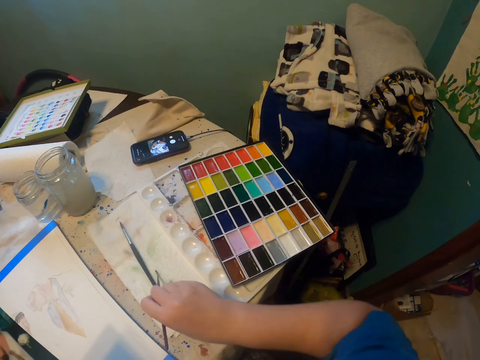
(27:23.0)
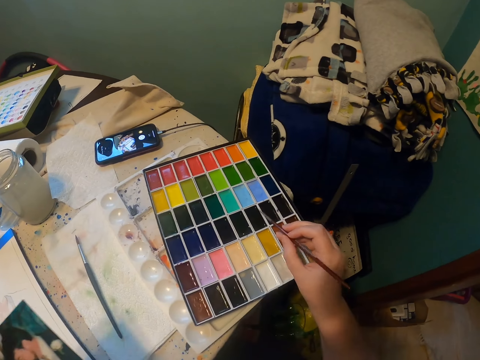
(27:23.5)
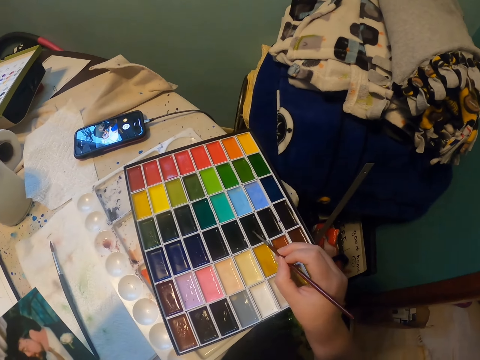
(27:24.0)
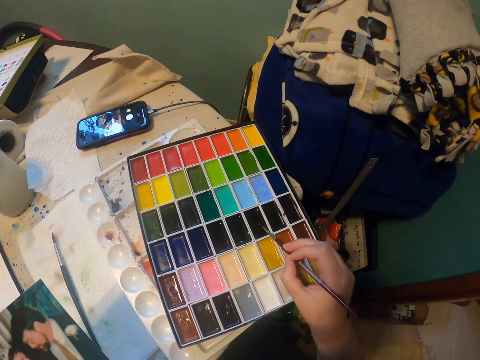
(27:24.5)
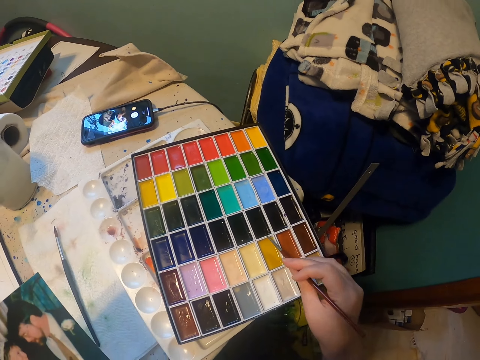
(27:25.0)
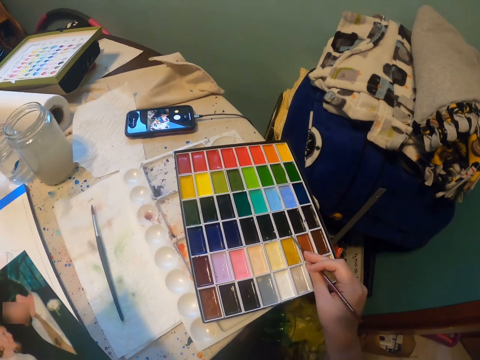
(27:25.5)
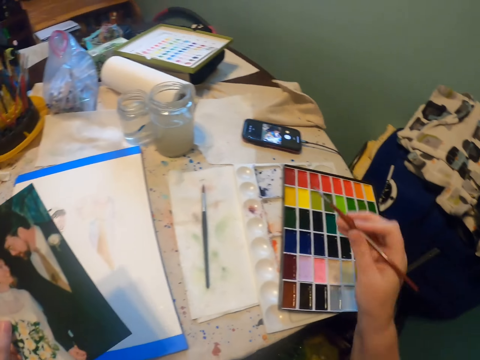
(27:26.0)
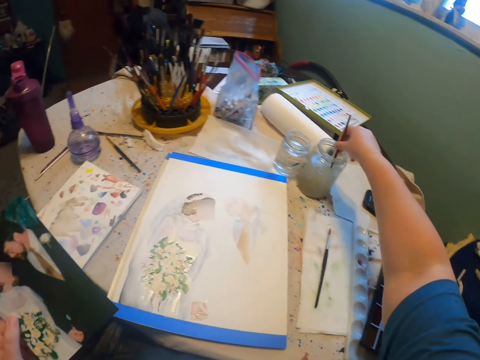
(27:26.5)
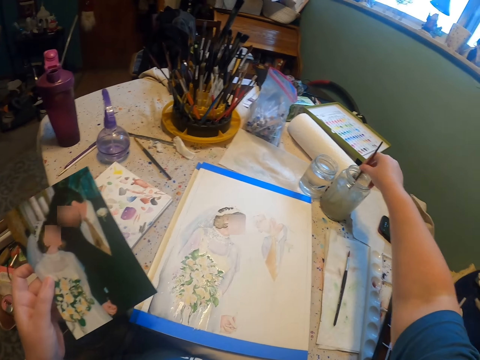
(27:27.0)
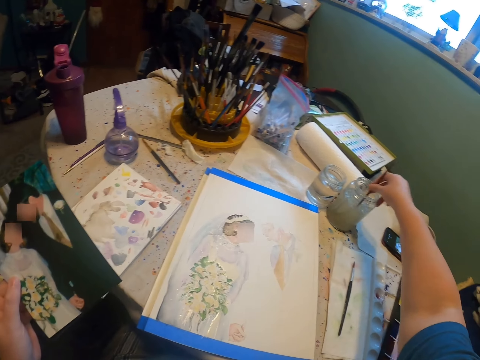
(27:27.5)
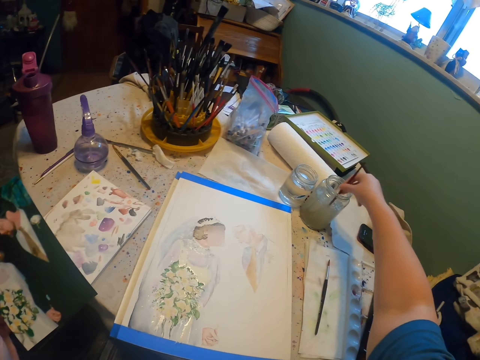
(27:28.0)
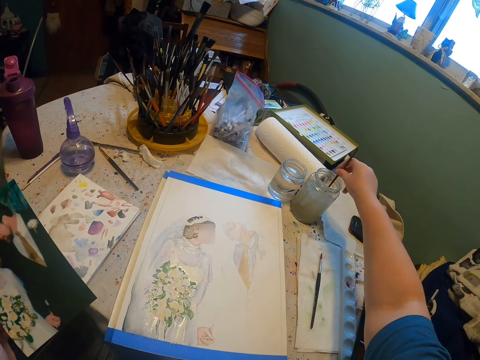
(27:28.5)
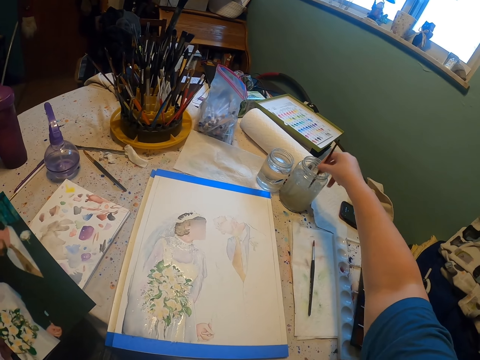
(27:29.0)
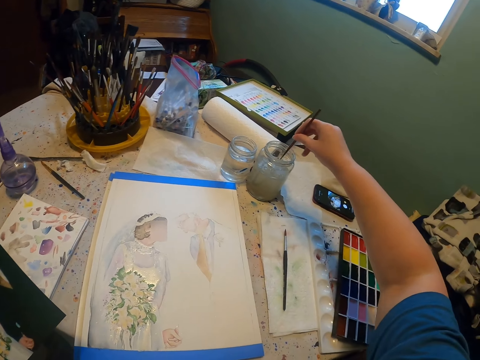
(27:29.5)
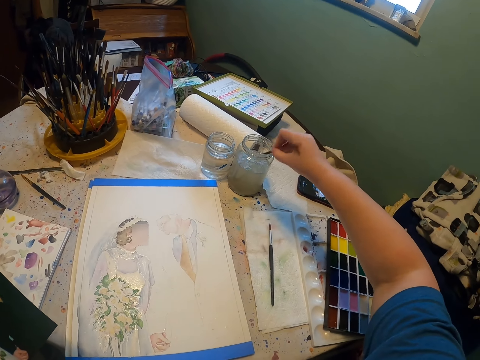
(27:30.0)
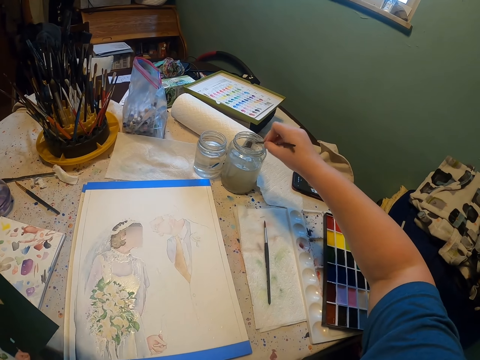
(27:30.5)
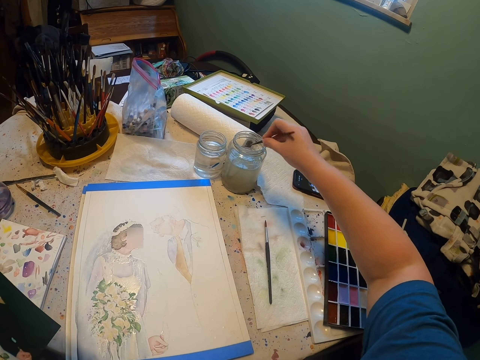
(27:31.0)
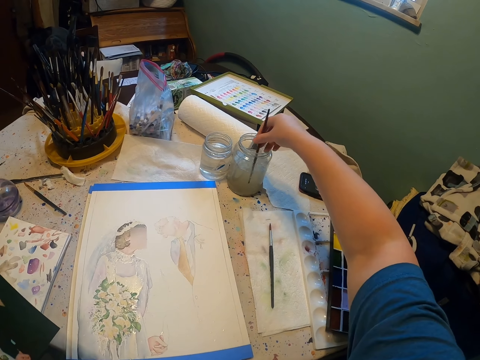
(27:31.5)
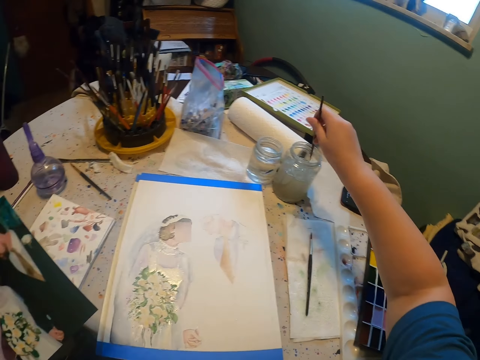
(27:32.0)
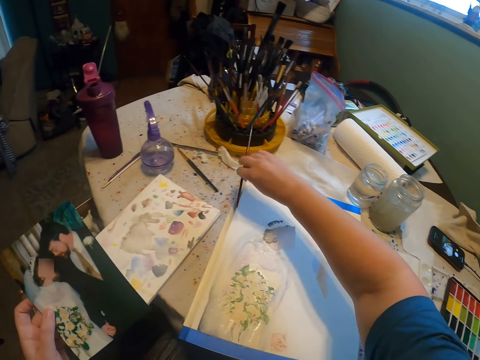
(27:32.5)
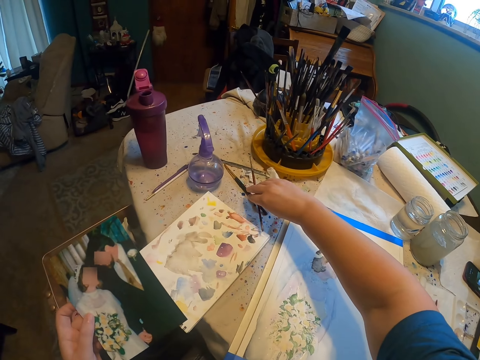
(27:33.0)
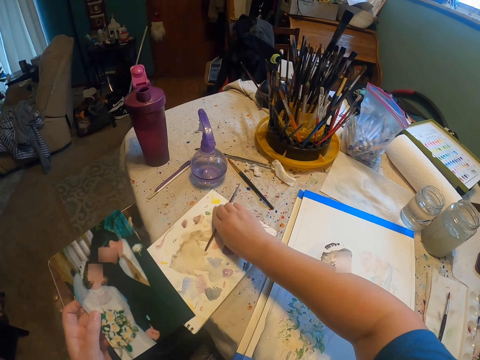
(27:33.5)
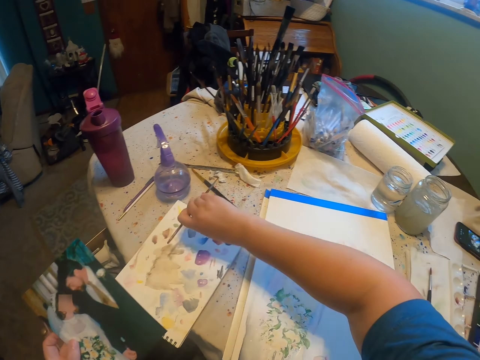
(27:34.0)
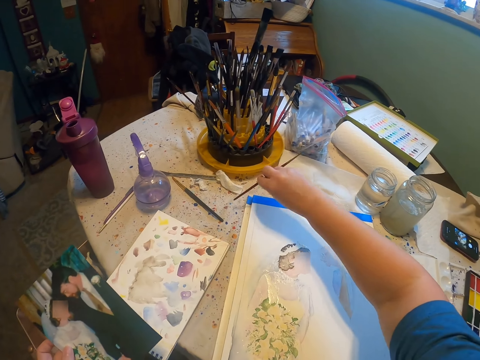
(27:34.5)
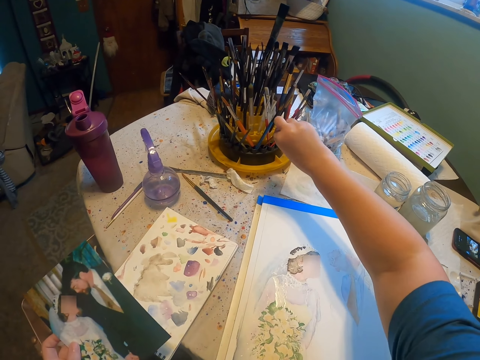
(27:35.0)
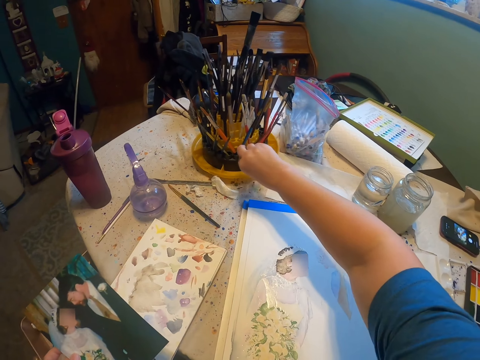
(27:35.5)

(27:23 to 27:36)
The camera wearer dips the paint brush in a water color, reduces the paint from the paint brush and adds paint on the paint brush. They dip the brush in the paint. They dip the paint brush in the water color. They hit the paint brush on a container. They dip the paint brush in the water color. They drop the brush in the brush holder.

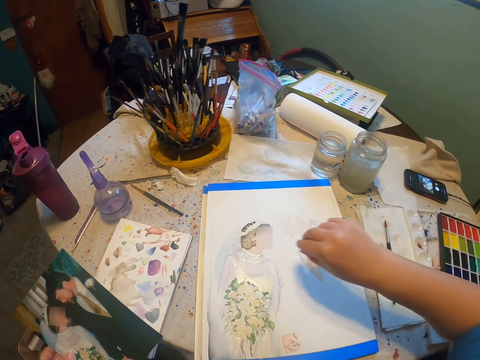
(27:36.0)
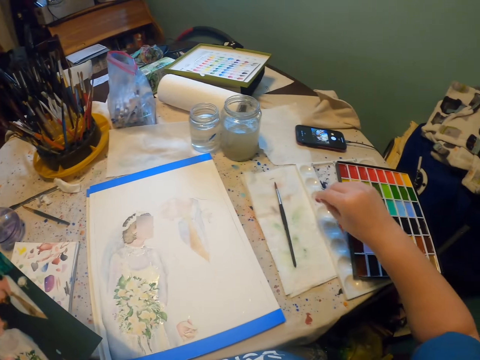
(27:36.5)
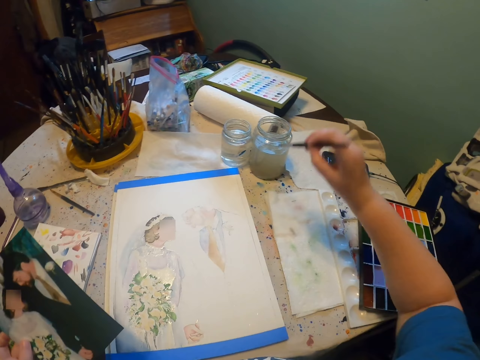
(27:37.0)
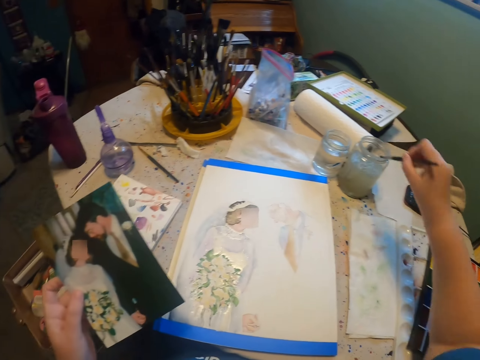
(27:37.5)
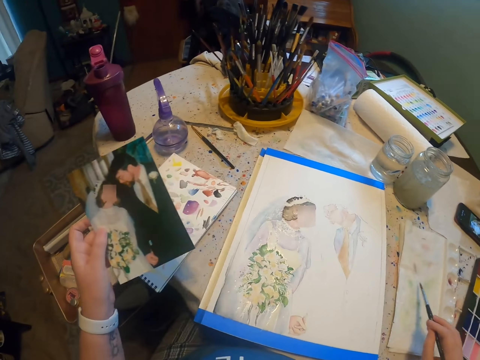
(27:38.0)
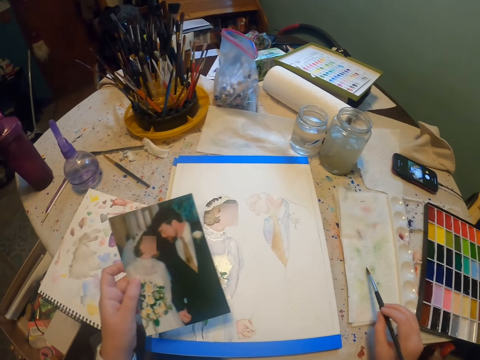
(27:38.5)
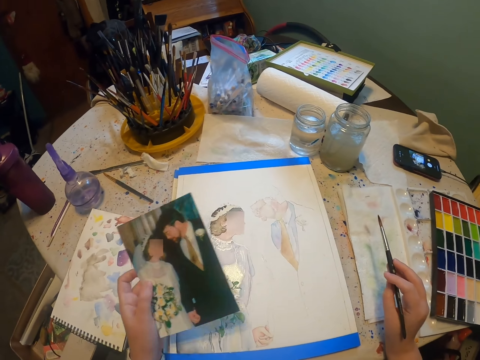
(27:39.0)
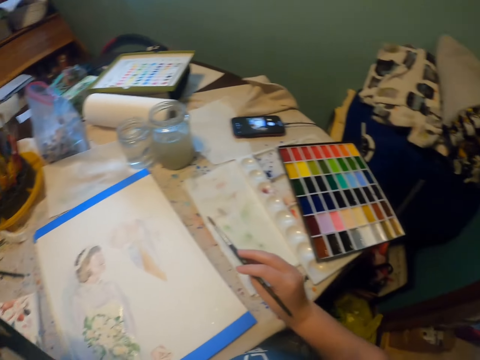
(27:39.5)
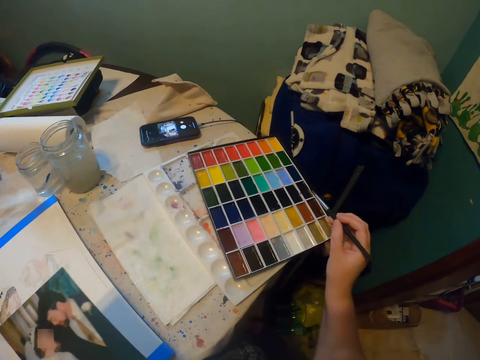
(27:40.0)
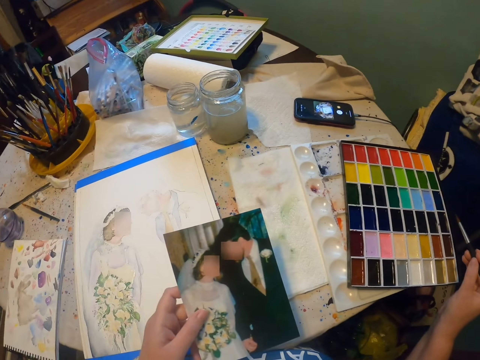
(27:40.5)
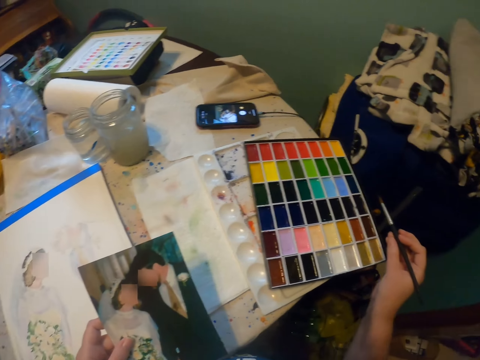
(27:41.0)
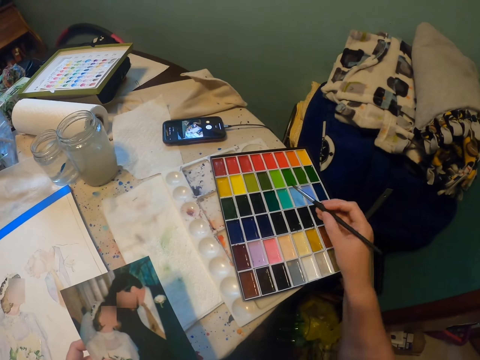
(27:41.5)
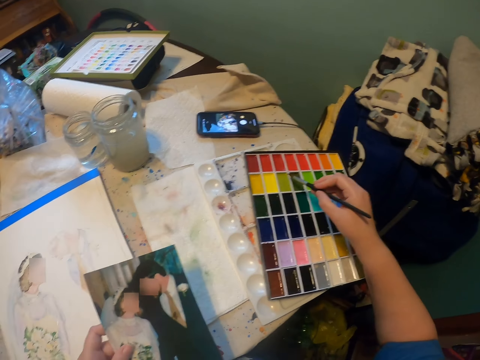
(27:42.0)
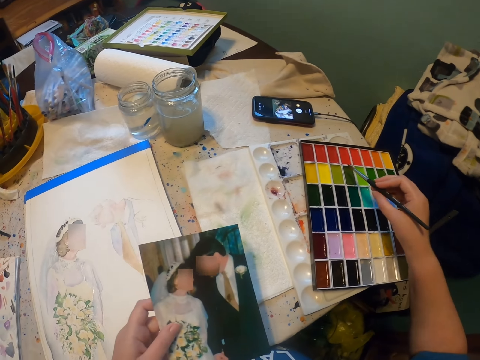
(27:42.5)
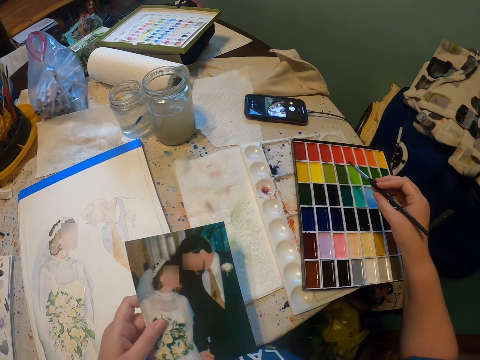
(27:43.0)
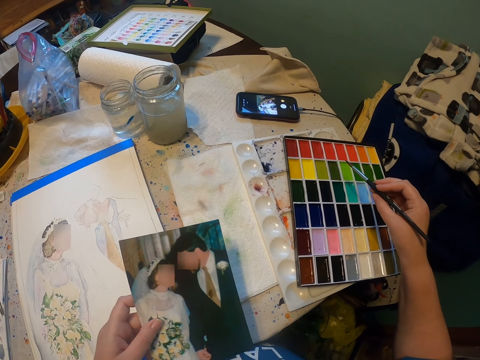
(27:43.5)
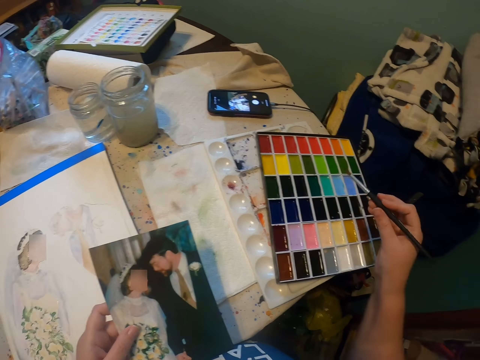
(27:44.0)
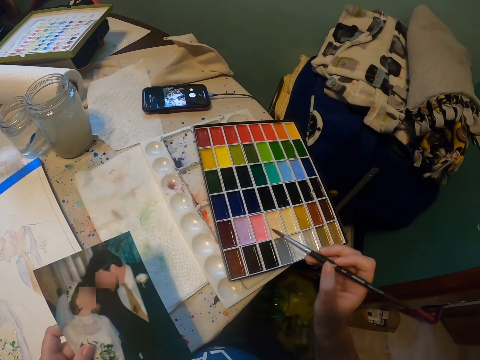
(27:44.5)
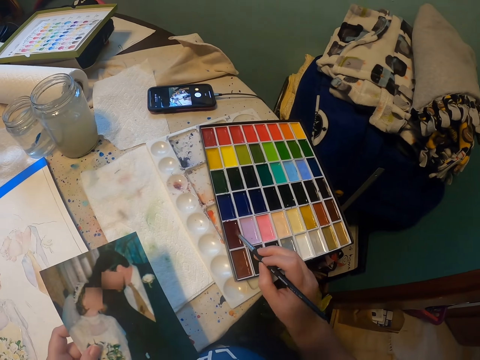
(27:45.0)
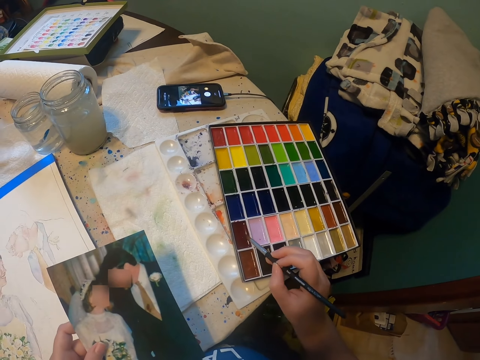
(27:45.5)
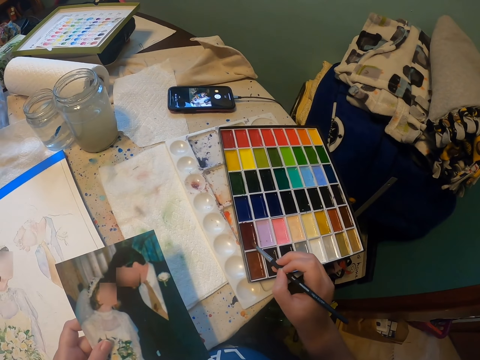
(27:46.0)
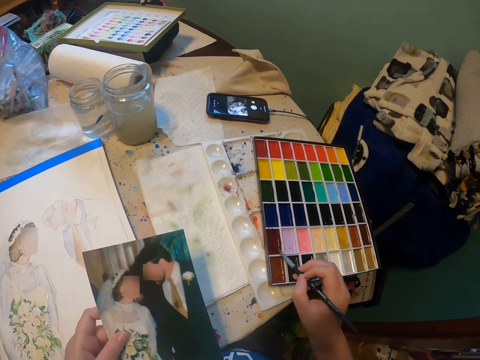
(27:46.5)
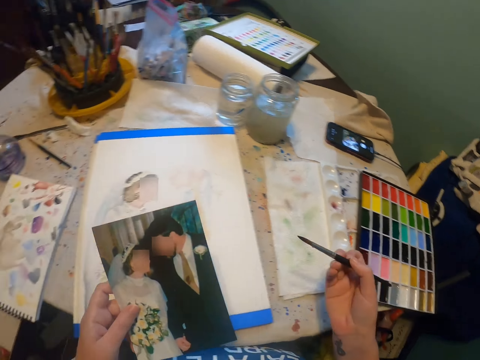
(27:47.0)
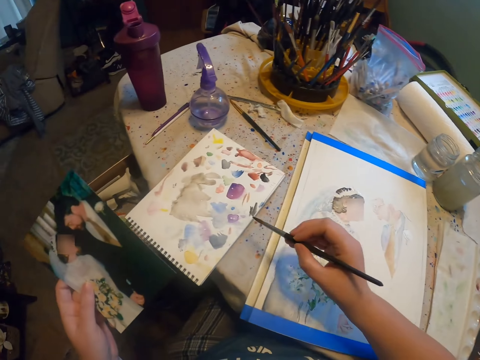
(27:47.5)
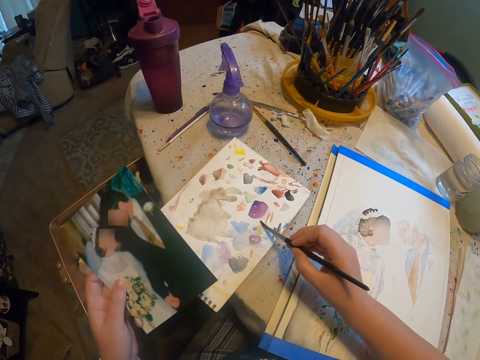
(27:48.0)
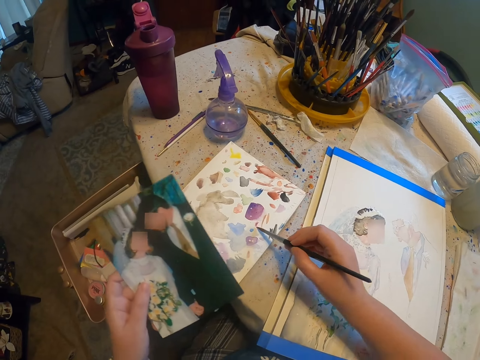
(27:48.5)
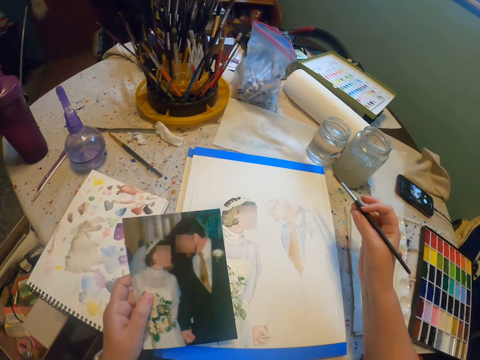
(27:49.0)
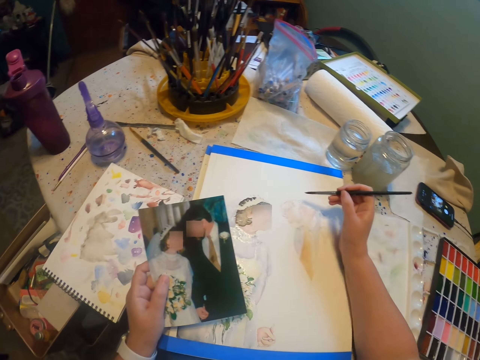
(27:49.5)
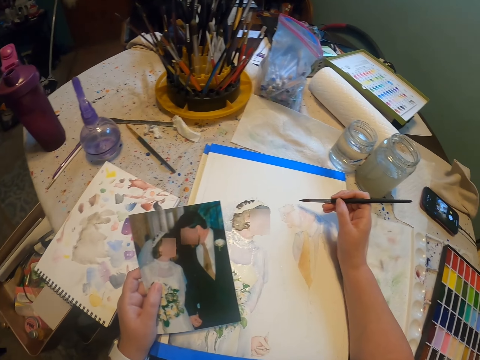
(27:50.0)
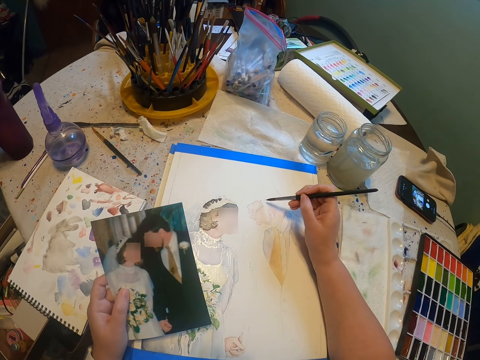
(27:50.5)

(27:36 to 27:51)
The camera wearer lifts a paint brush from the paper. They dip the paint brush in a water color and reduce the paint from the paint brush. They dip the brush in the paint. They add paint on the paint brush. They paint on the booklet. They rub the brush on the book.
